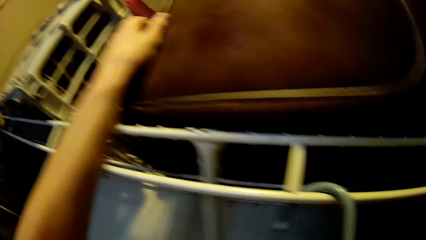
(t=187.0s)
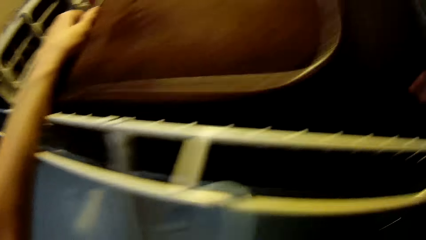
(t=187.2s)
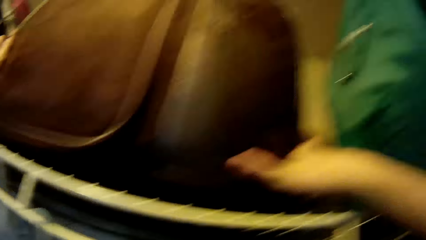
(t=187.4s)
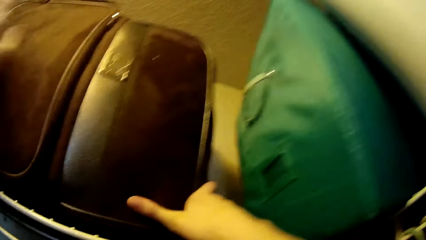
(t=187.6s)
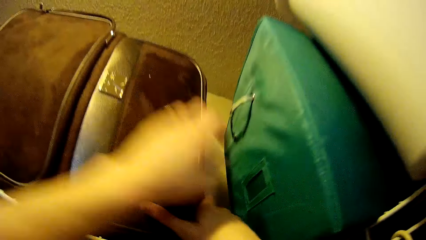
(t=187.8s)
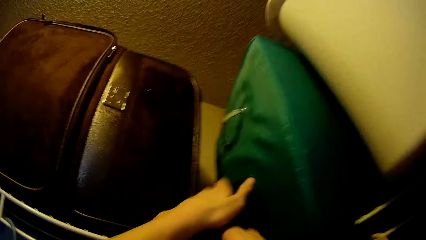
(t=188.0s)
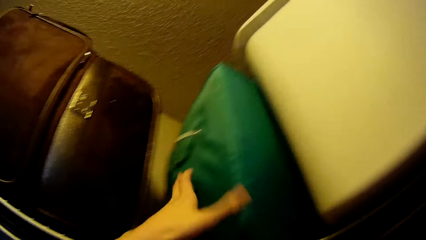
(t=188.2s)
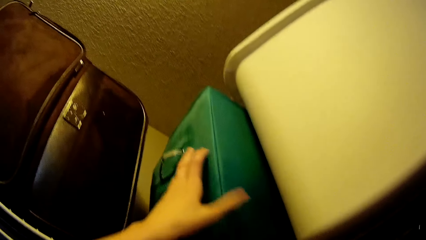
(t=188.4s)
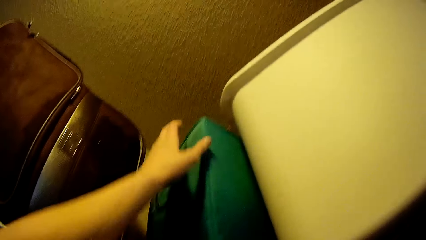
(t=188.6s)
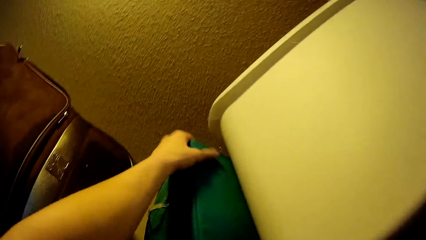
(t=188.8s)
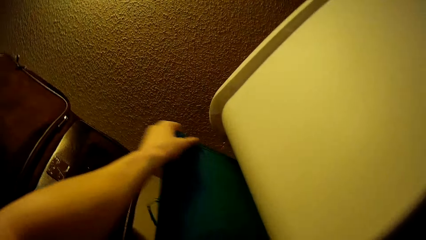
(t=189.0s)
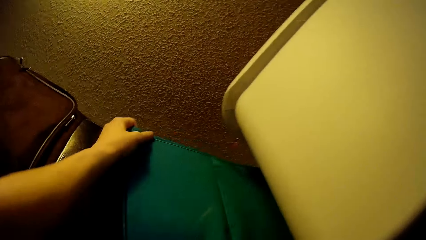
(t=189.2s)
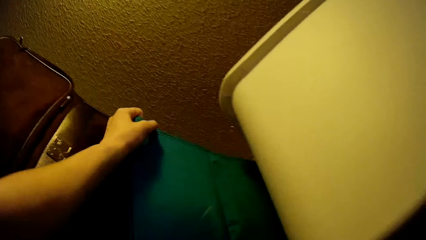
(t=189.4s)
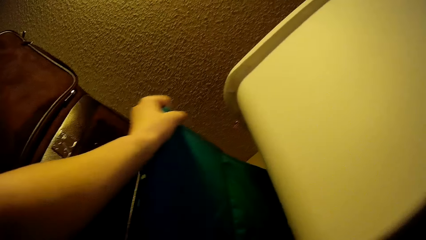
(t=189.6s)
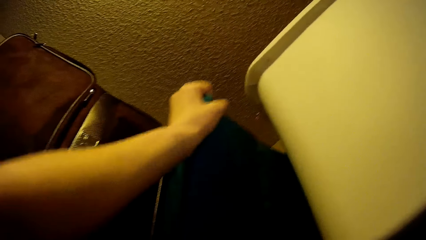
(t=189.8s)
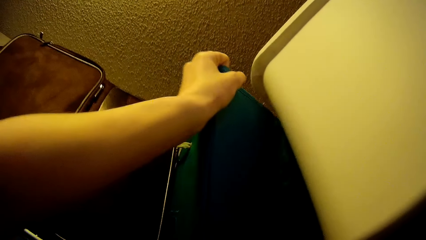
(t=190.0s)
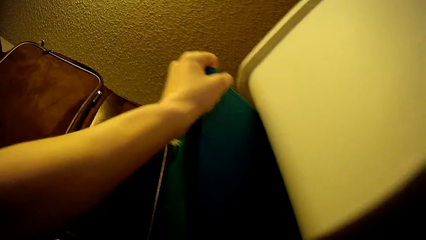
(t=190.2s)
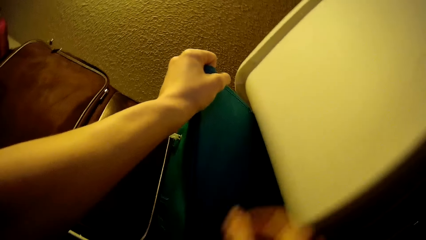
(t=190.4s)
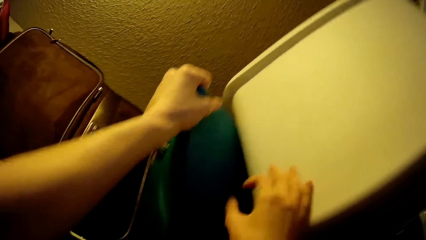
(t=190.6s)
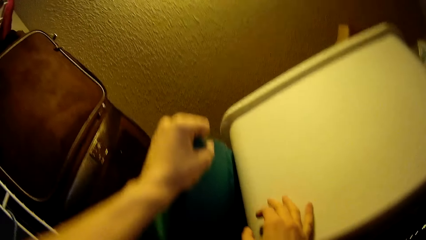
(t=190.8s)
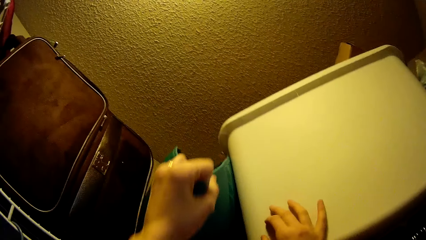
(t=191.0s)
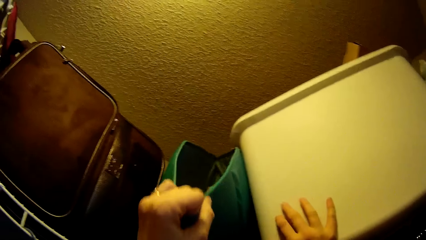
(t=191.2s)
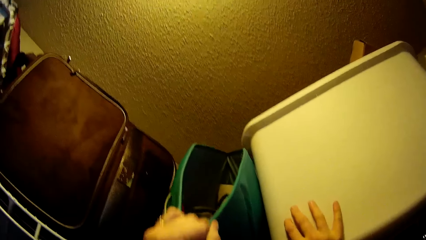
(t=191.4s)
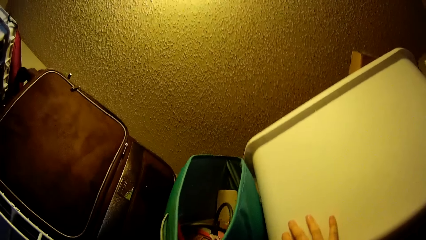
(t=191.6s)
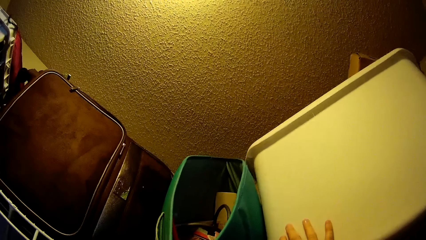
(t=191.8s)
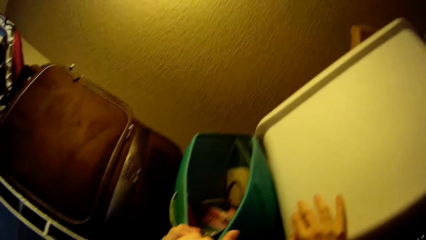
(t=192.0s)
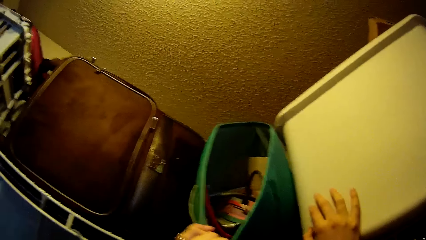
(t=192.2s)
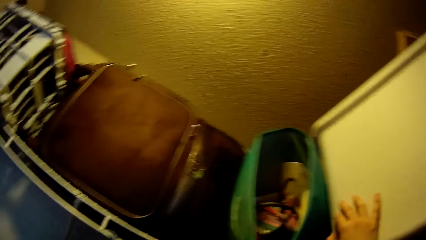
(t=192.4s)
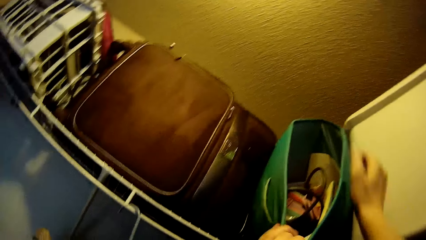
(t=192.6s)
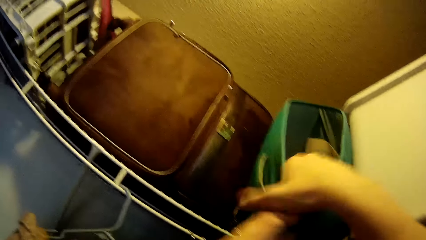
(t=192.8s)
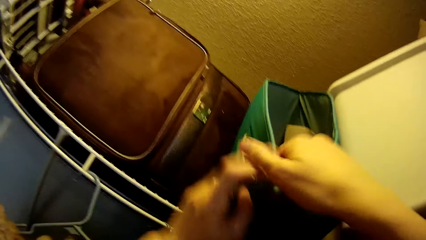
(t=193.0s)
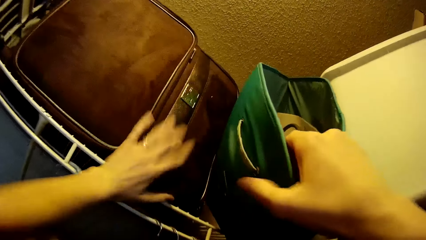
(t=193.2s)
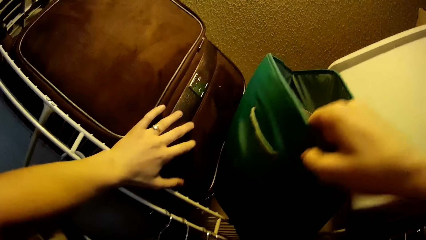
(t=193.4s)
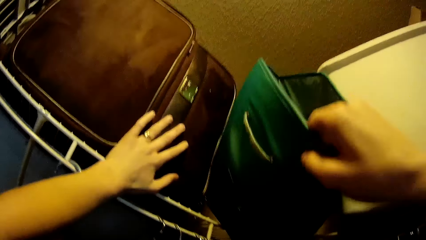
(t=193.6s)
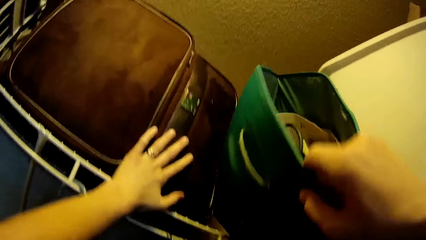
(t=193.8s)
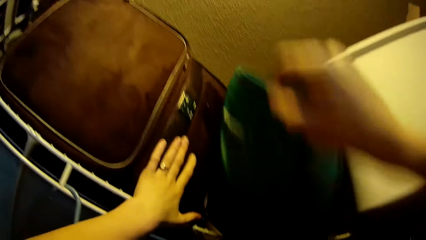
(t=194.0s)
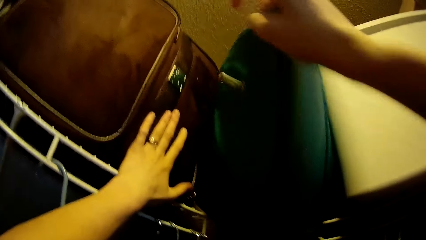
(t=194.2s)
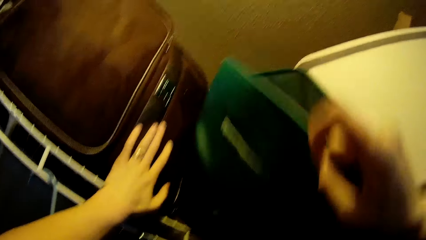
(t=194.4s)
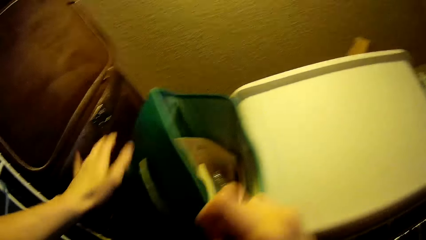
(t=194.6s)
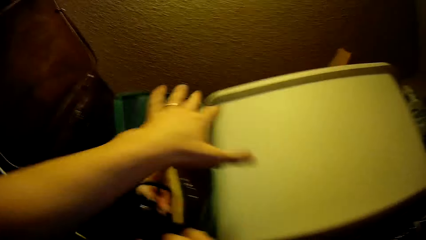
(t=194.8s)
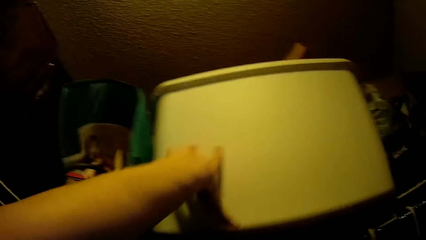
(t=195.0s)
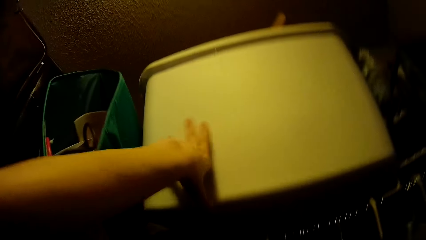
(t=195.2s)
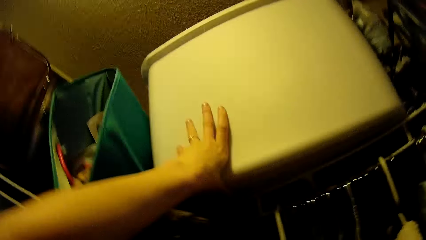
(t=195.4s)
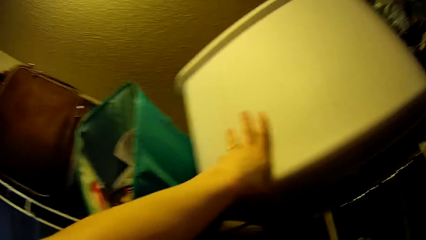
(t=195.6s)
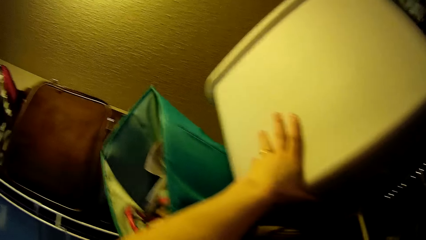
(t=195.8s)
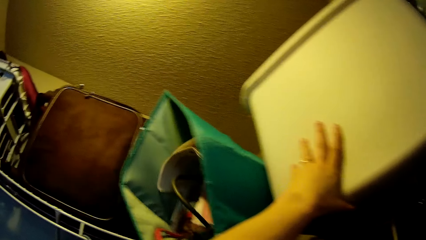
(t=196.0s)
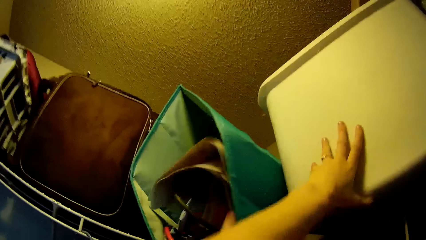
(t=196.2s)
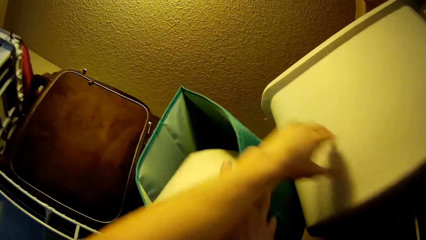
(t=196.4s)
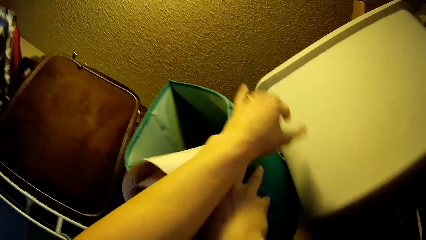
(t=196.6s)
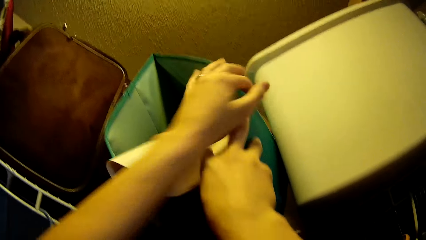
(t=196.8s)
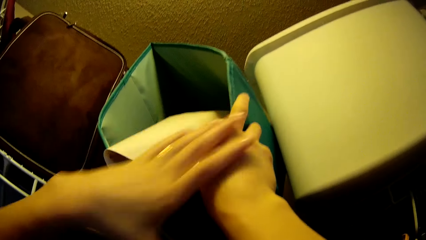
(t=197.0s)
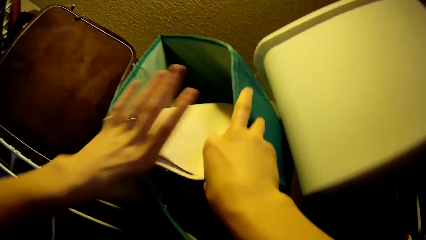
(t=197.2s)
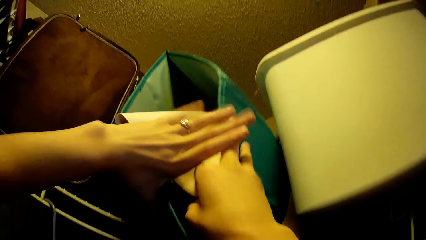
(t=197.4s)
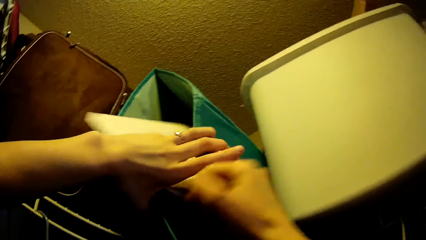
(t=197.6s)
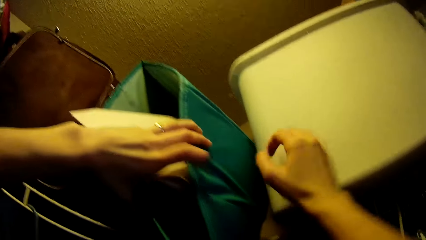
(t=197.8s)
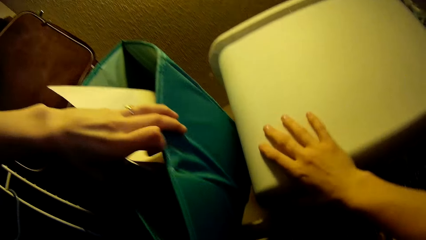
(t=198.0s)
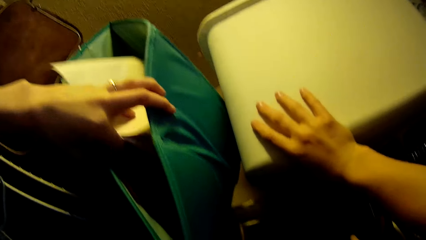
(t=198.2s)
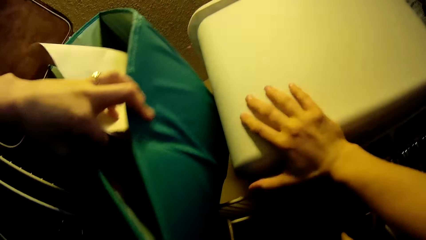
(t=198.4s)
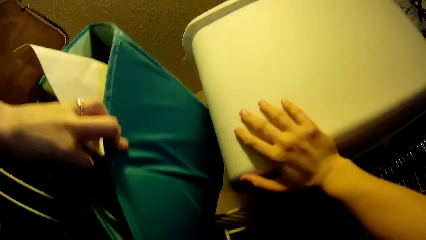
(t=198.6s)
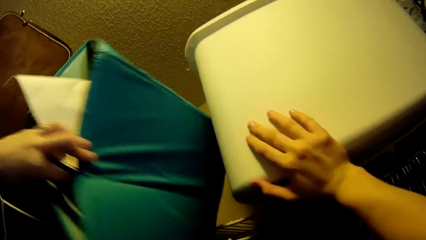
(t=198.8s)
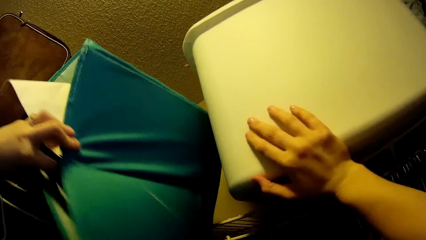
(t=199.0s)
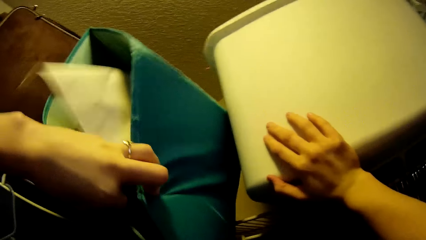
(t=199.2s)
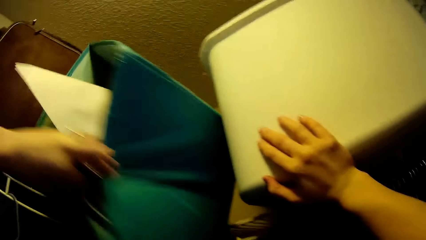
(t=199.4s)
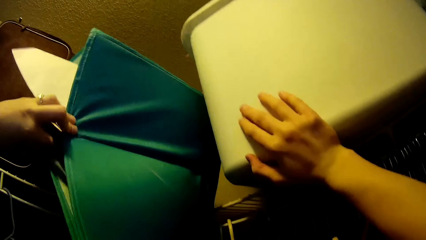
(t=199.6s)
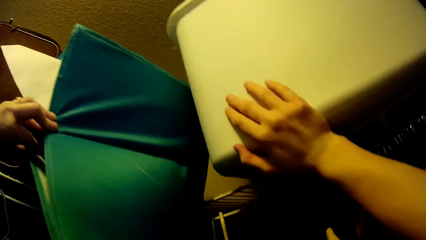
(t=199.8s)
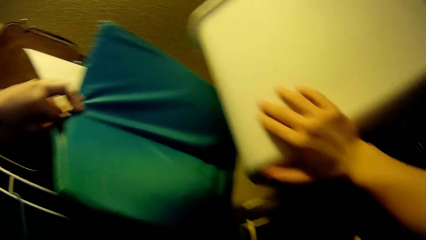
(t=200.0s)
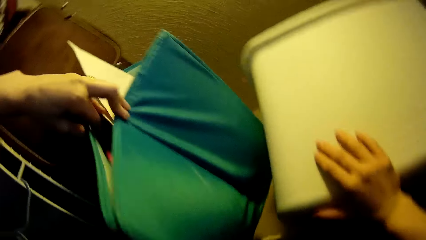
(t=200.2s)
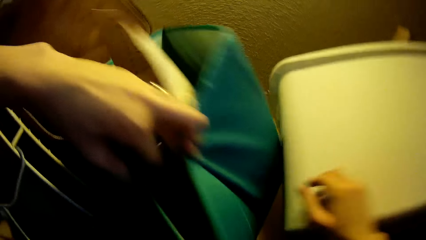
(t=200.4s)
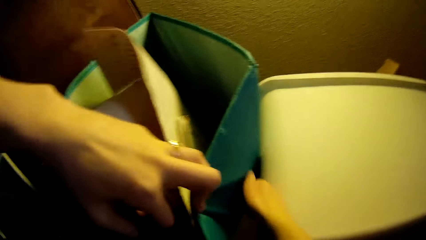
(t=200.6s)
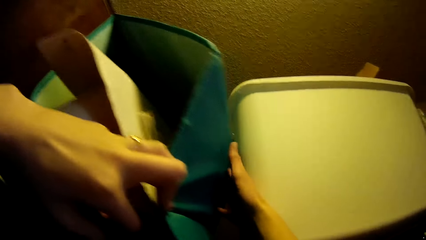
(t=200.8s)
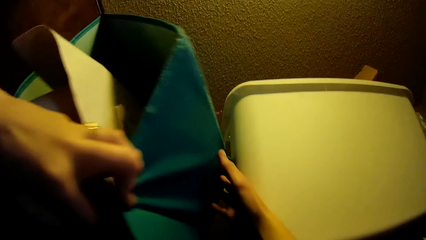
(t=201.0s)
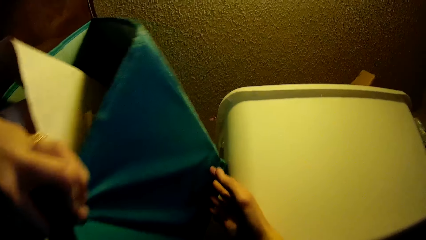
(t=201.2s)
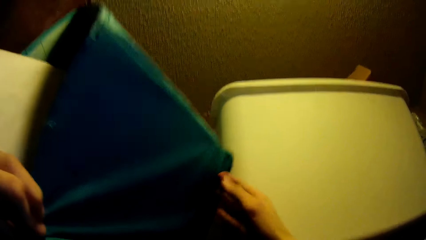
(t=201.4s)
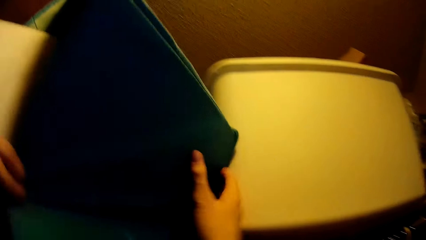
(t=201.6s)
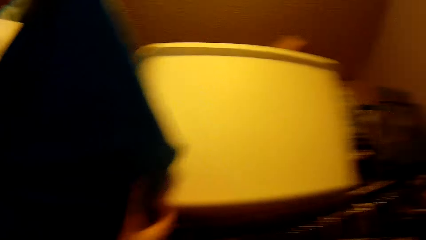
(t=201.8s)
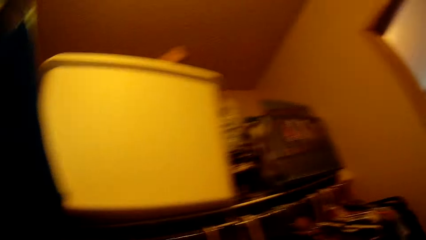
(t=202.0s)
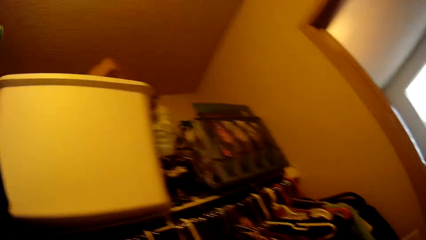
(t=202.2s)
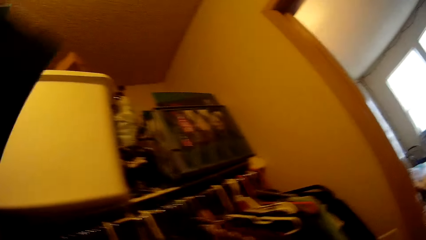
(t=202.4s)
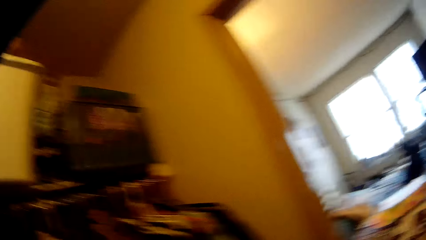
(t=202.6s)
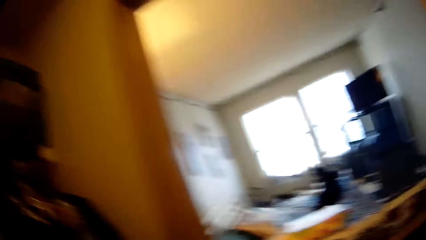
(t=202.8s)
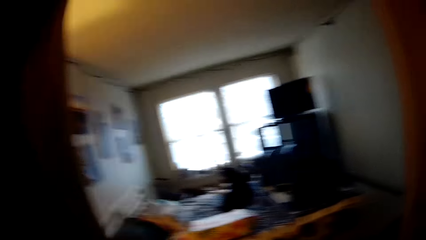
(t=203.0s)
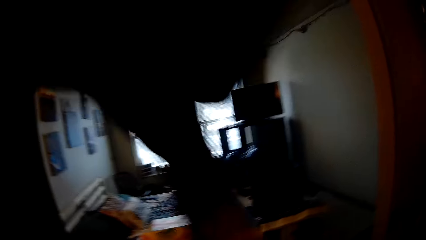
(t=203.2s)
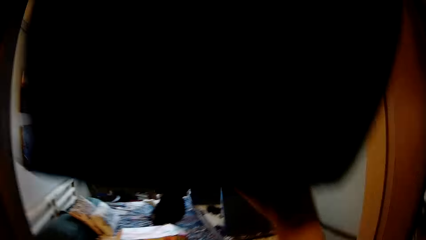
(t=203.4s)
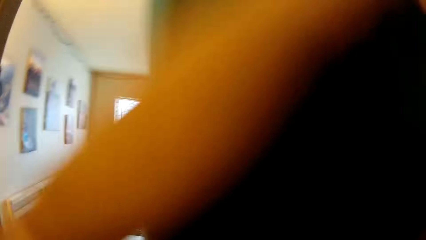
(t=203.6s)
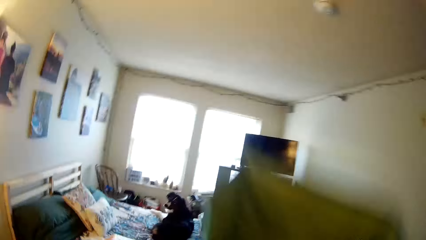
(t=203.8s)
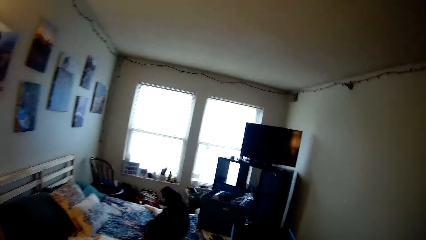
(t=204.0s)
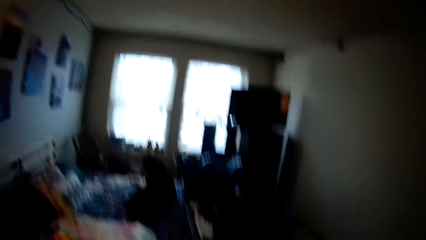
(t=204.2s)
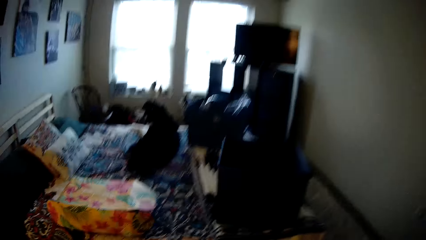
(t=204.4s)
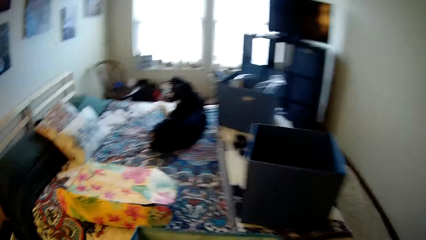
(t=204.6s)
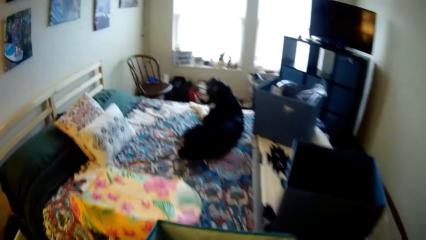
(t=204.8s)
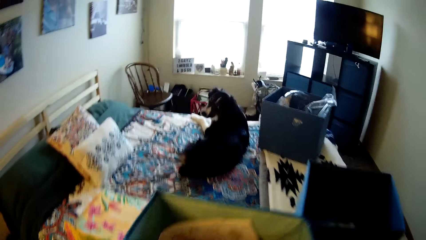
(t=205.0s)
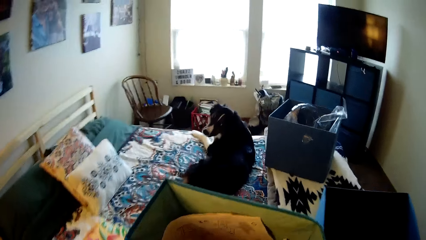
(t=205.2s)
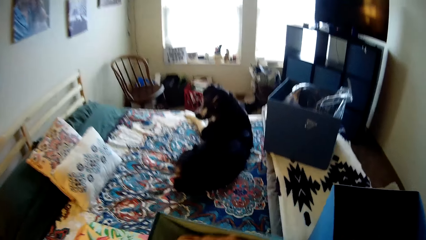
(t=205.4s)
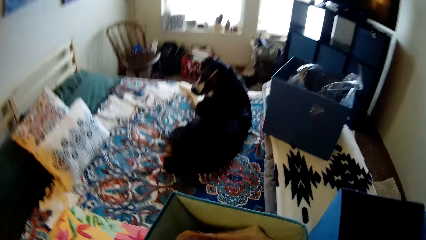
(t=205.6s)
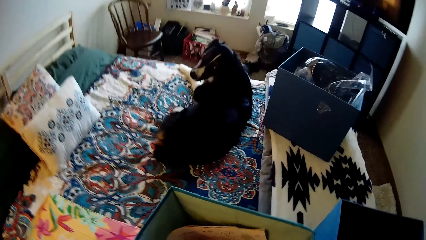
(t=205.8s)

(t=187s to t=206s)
The camera wearer adjusts a leather bag on the cloth rack with his left hand. He pulls out a bag on the cloth rack. He places his right hand on a plastic container on the cloth rack. He opens the bag. He pulls out the bag on the cloth rack with his right hand. He places his left hand on the leather bag on the cloth rack. He adjusts the plastic container on the cloth rack with his left hand. He pulls the bag with his right hand. He pulls out the bag on the cloth rack with his left hand. He adjusts the plastic container on the cloth rack with his right hand. He pulls out the bag with both hands. He carries the bag out of the closet. He removes the papers from the box.
